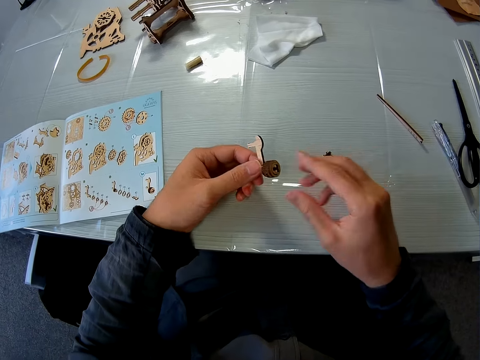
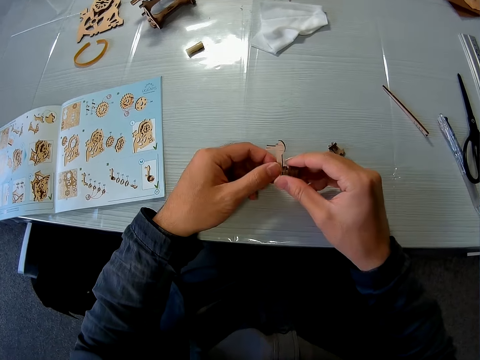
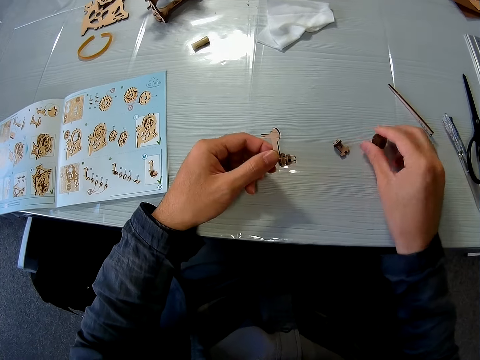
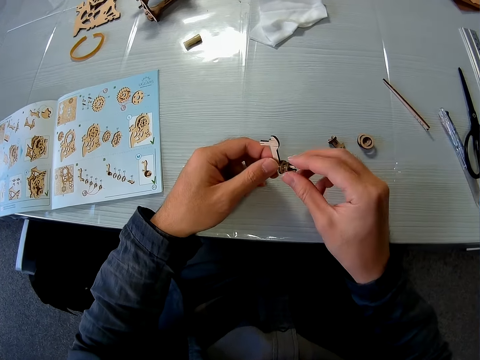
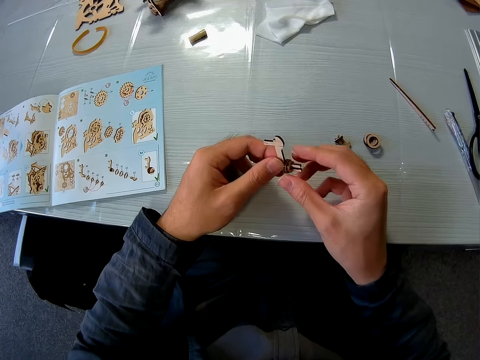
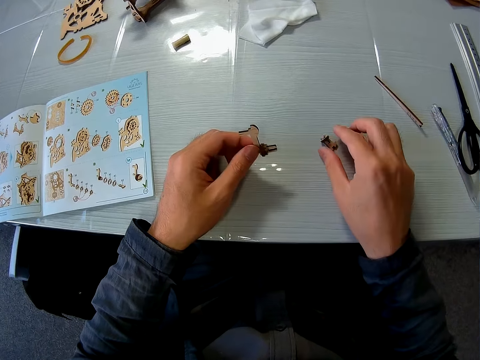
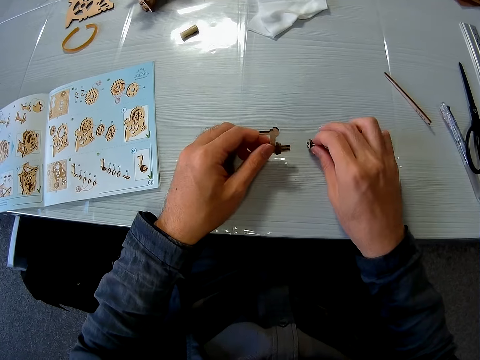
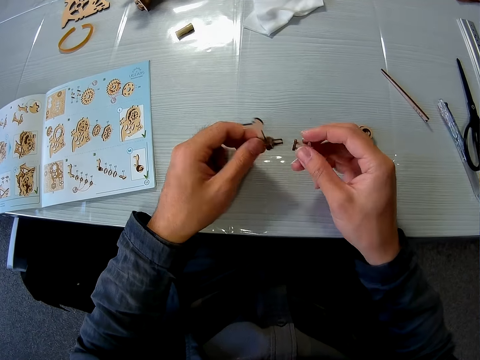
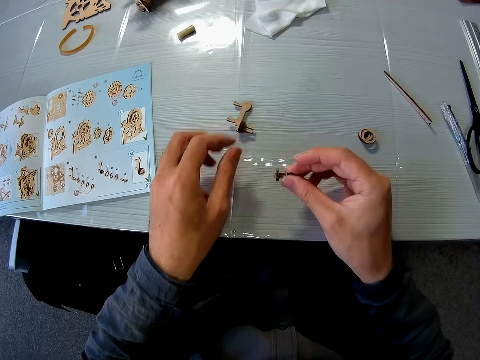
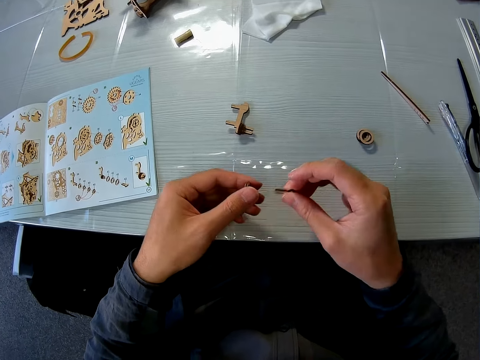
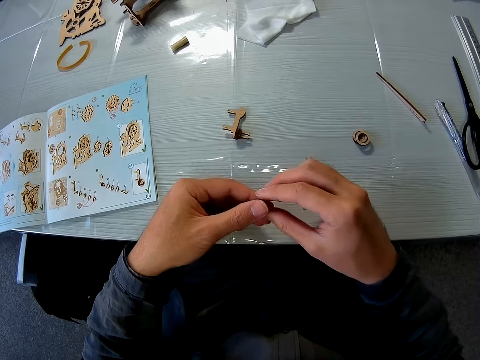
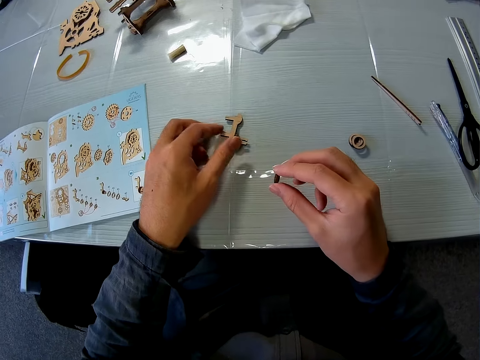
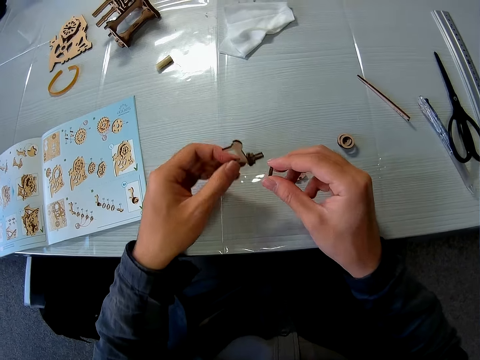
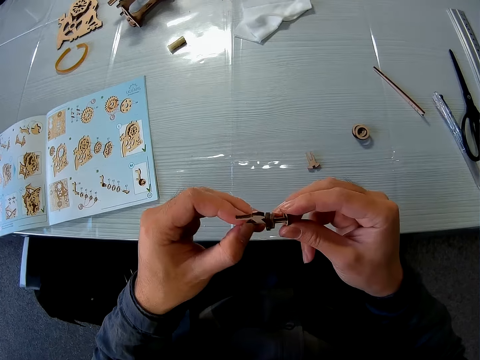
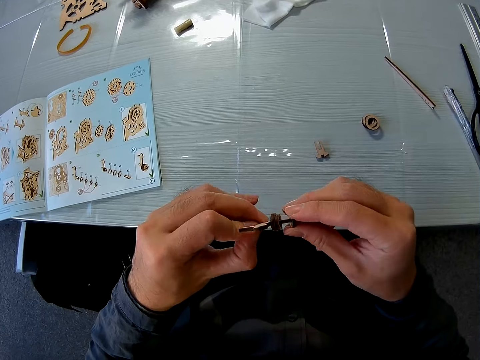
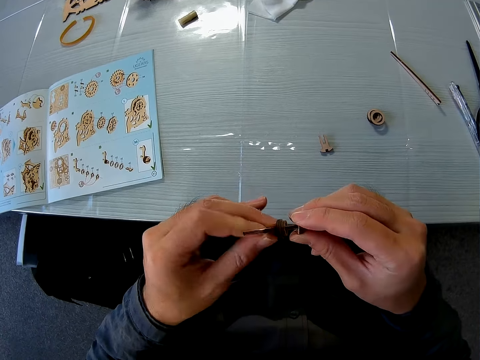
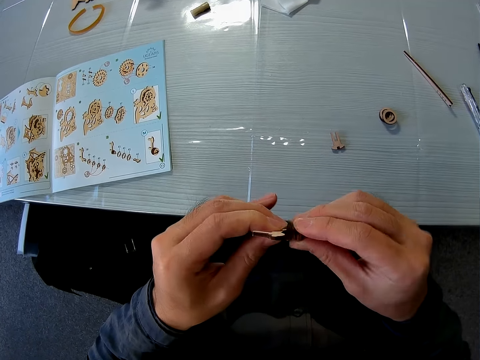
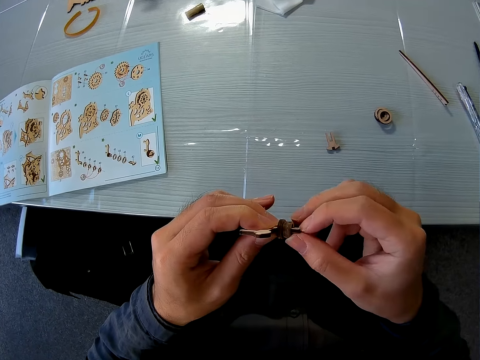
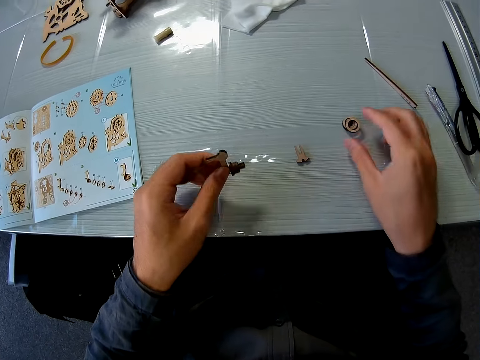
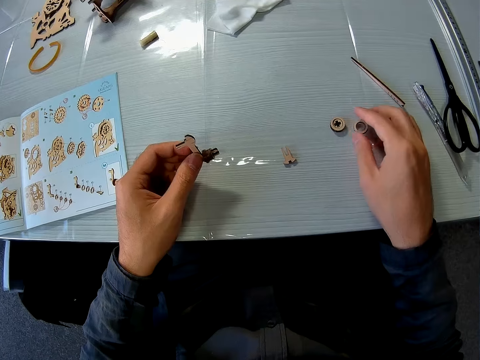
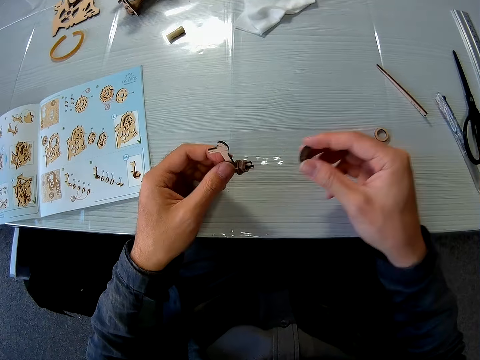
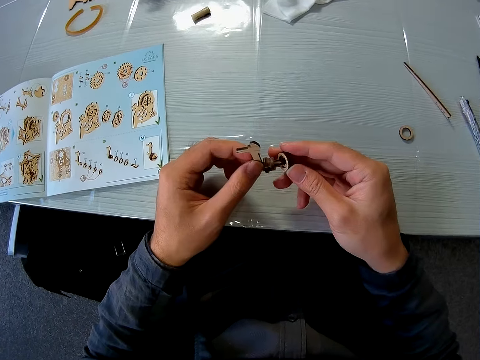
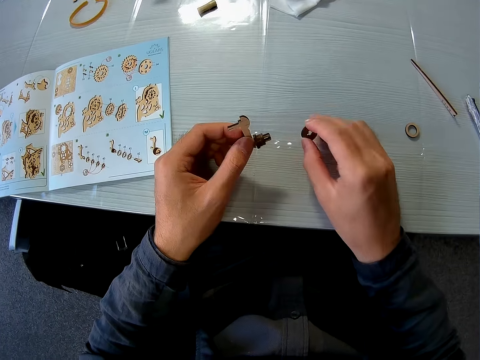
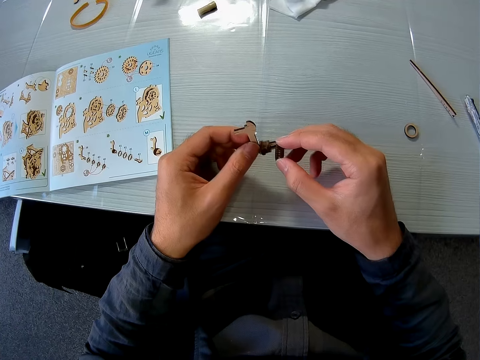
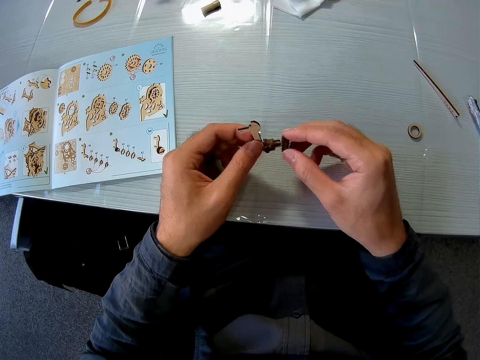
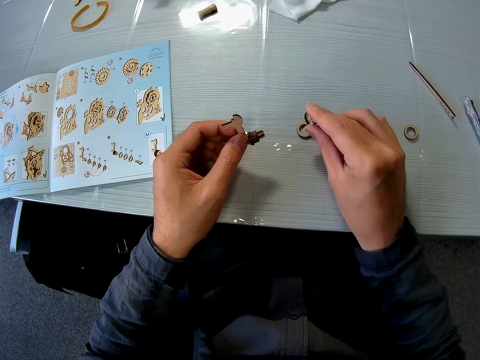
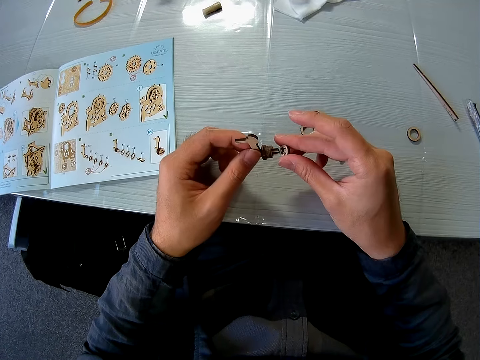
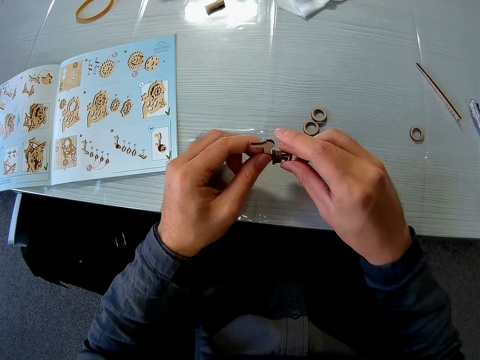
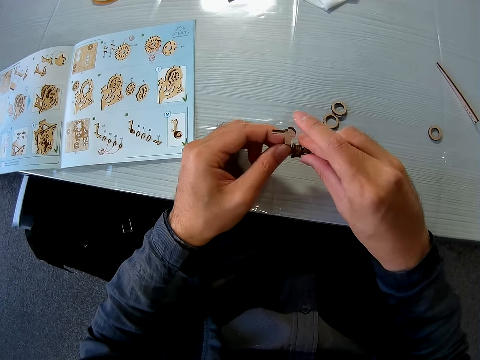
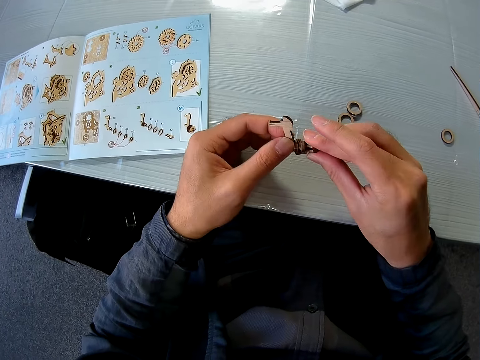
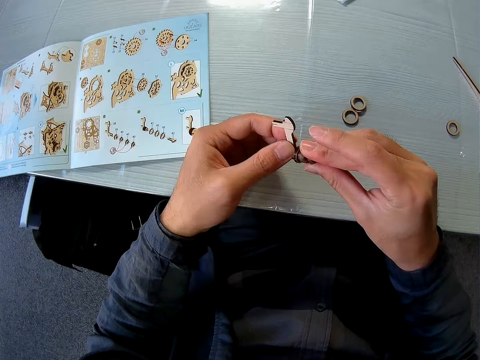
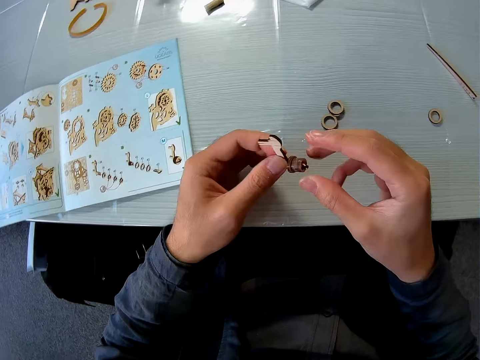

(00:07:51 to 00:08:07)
The camera wearer puts down the gear model. They remove the gear model and put down the gear model. They take the gear model and put down the gear model. They take the gear model. They reassemble the puzzle pieces. They connect the gear model, take the gear model, connect the gear model, tap the gear model on the table, and connect the gear model.

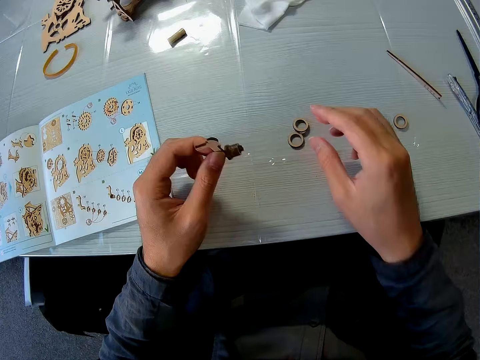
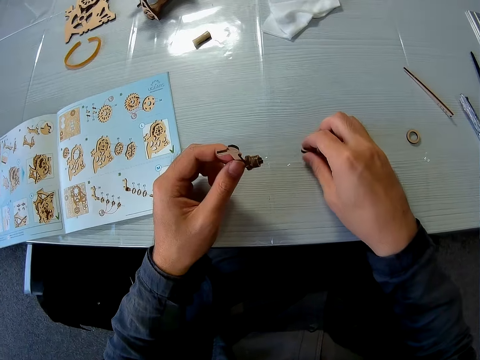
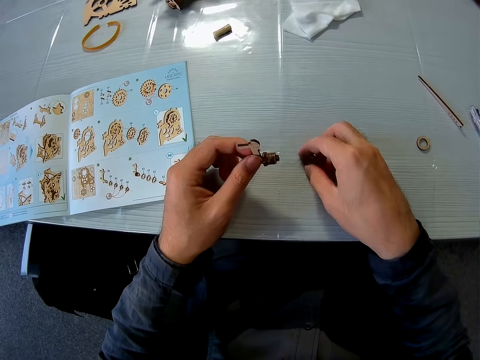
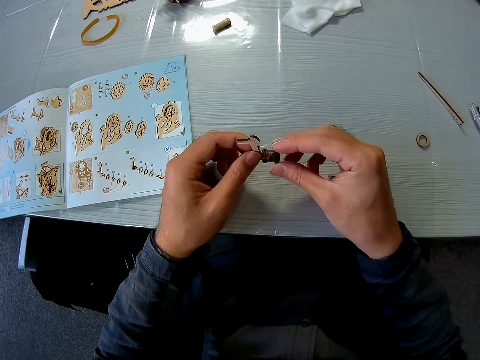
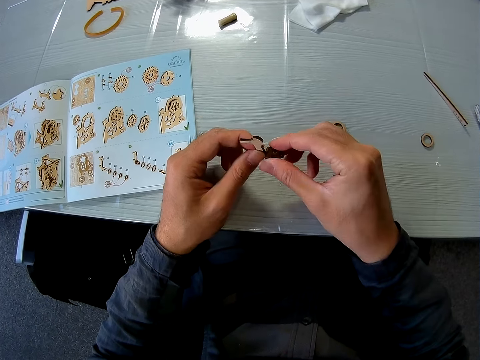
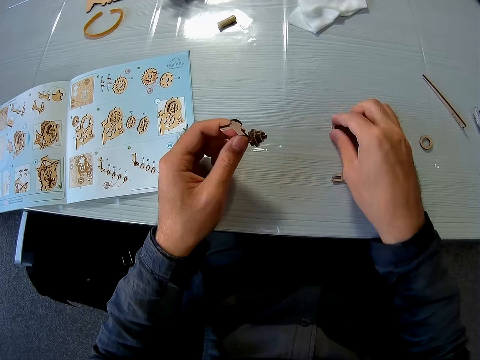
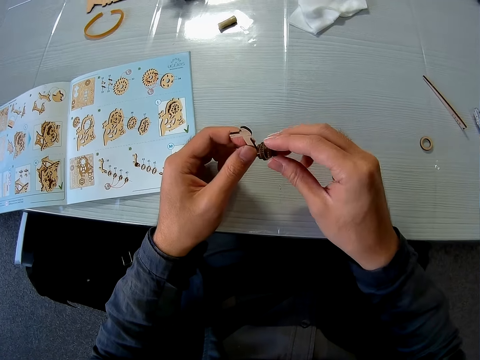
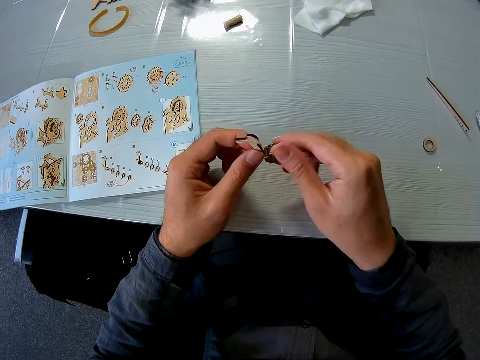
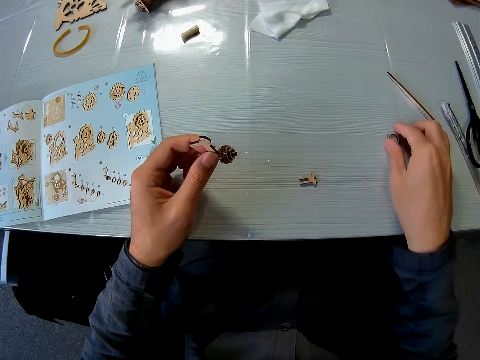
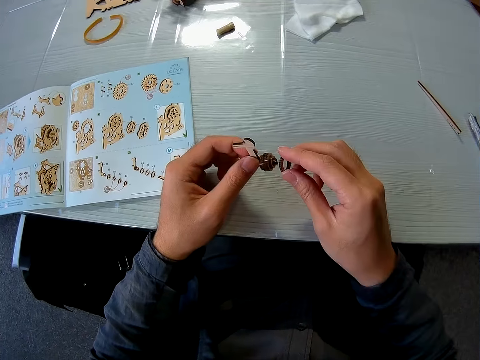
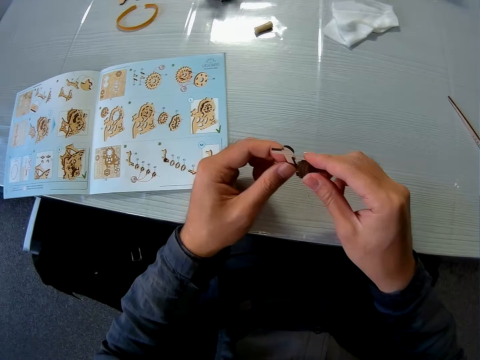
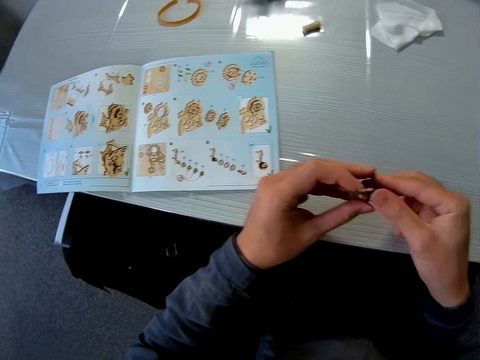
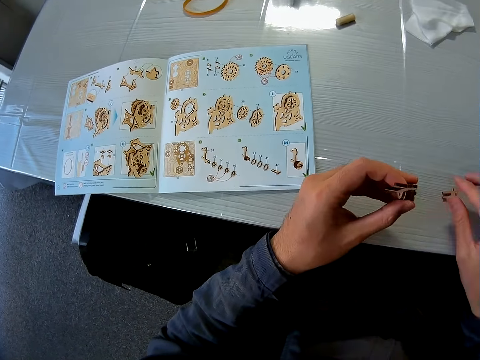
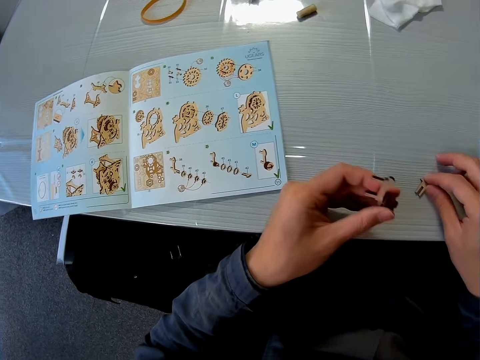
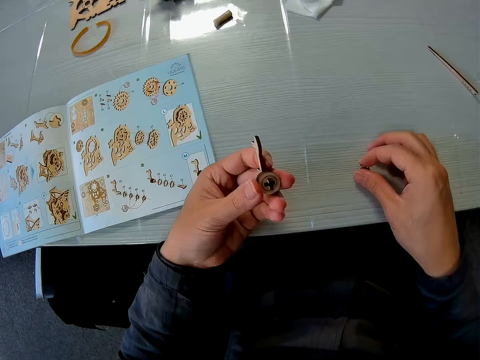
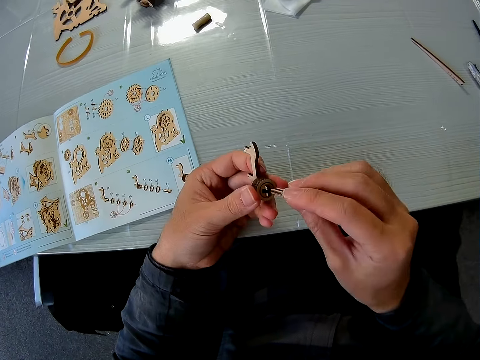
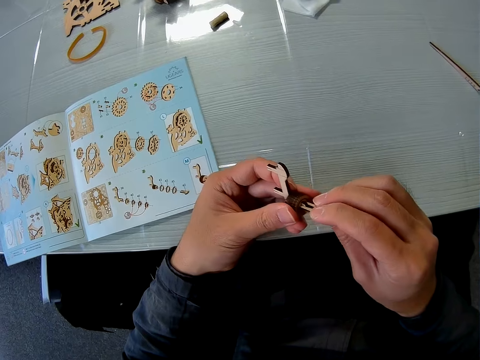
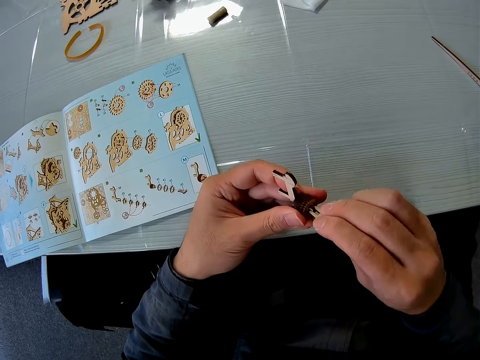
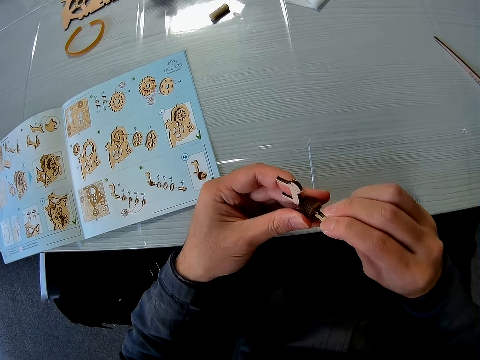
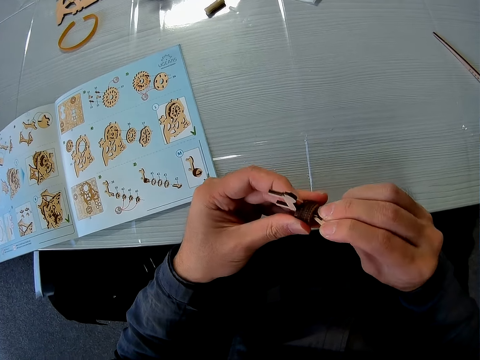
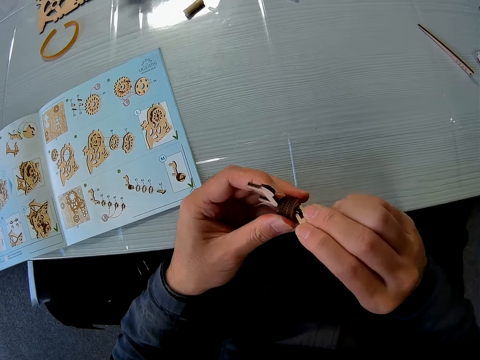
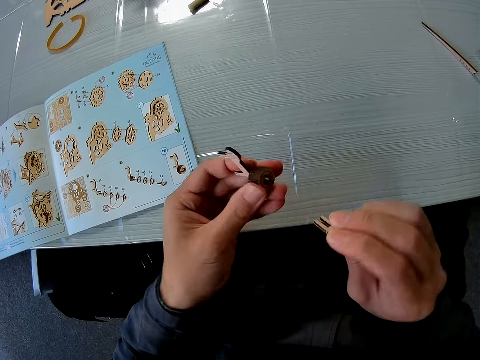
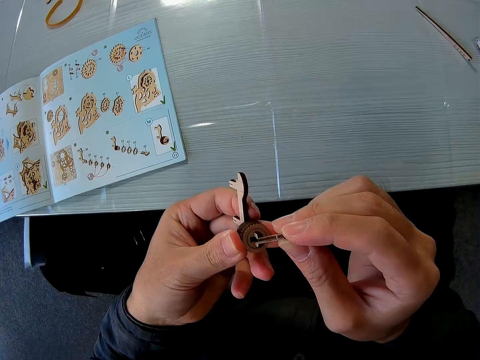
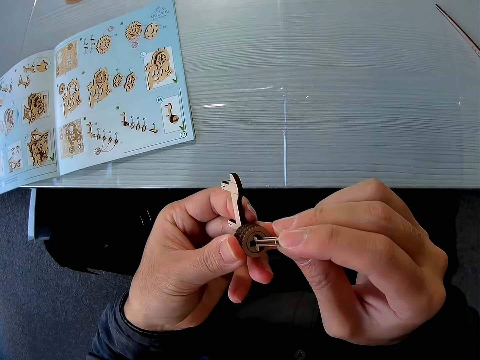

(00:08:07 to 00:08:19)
The camera wearer takes the gear model and connects the gear model. They take the gear model and connect the gear model. They take the gear model and connect the gear model. They take the gear model and connect the gear model.
